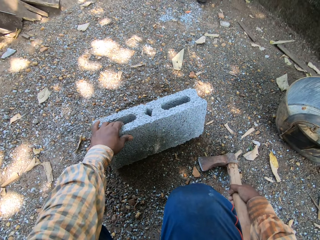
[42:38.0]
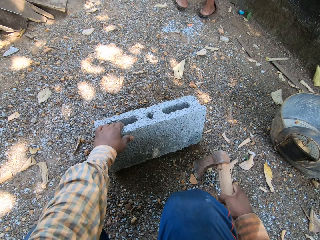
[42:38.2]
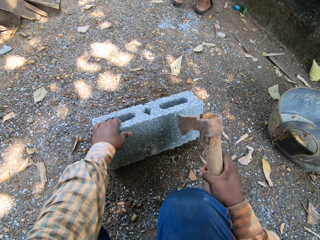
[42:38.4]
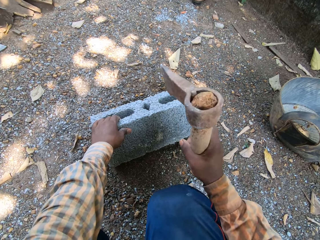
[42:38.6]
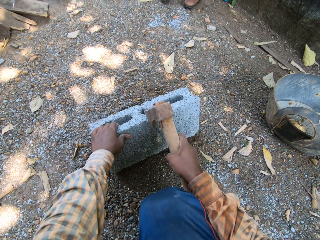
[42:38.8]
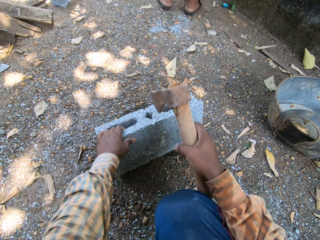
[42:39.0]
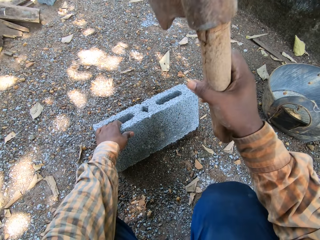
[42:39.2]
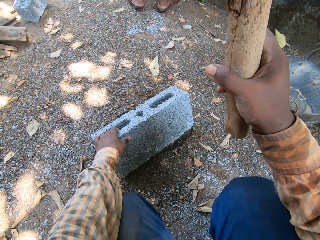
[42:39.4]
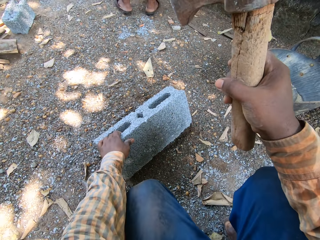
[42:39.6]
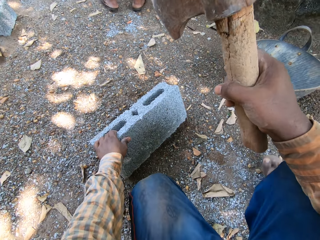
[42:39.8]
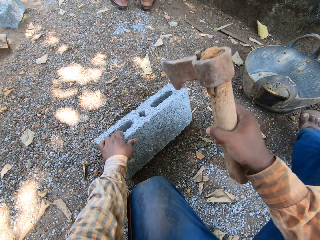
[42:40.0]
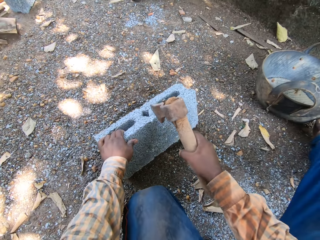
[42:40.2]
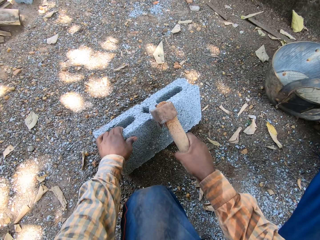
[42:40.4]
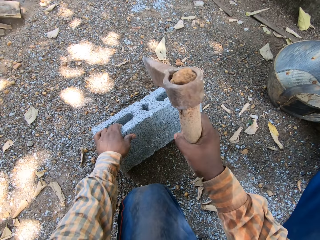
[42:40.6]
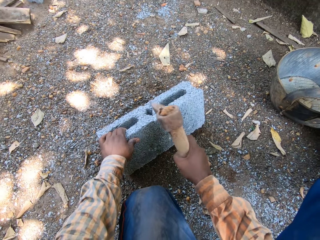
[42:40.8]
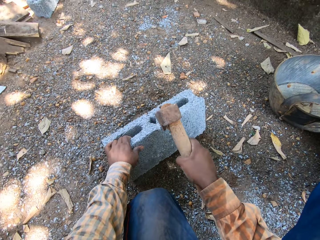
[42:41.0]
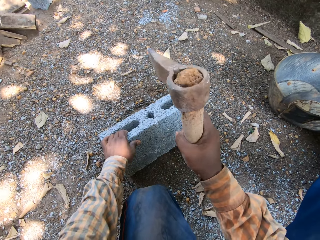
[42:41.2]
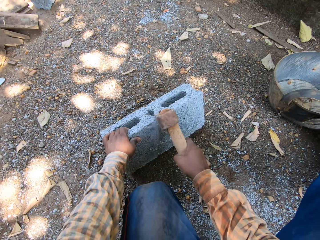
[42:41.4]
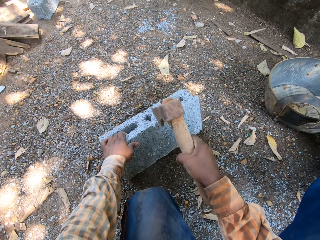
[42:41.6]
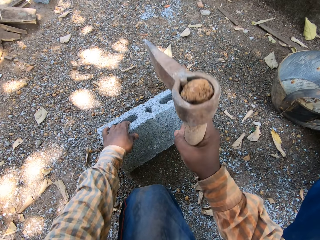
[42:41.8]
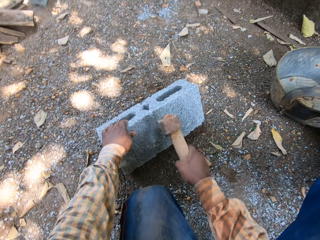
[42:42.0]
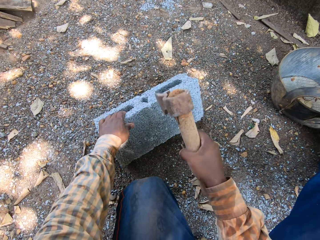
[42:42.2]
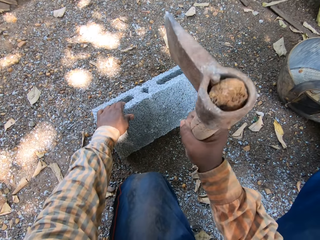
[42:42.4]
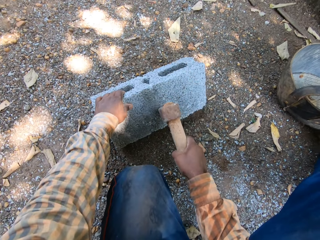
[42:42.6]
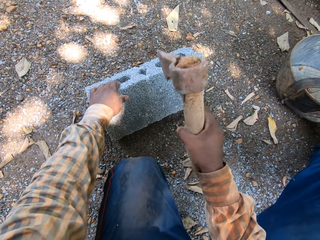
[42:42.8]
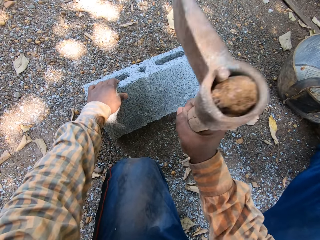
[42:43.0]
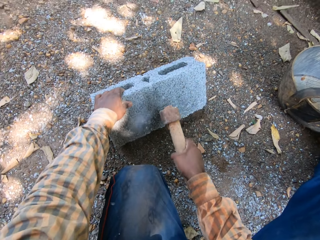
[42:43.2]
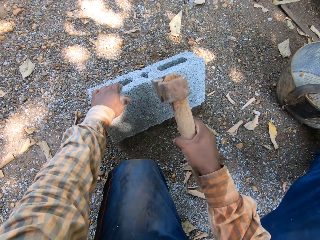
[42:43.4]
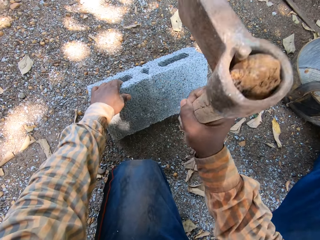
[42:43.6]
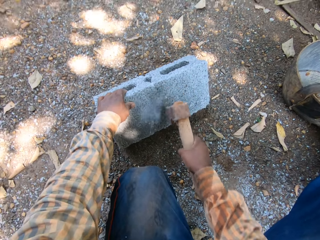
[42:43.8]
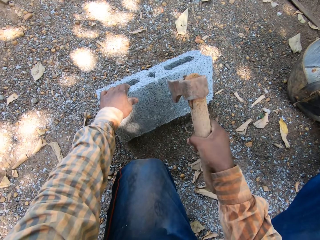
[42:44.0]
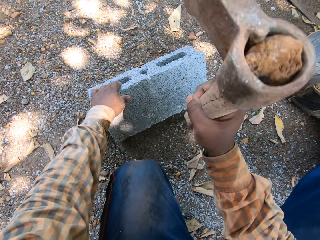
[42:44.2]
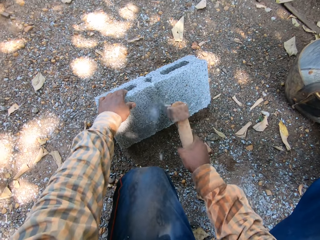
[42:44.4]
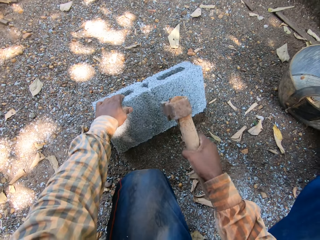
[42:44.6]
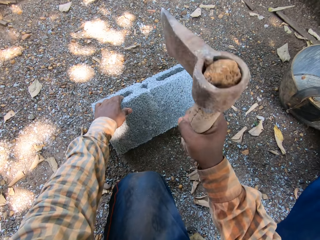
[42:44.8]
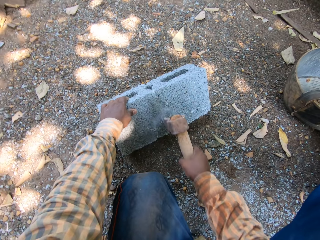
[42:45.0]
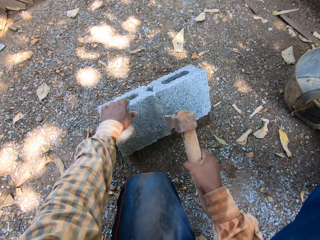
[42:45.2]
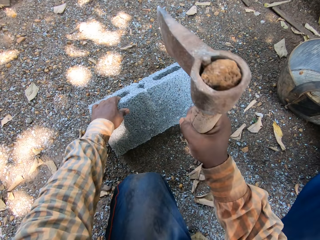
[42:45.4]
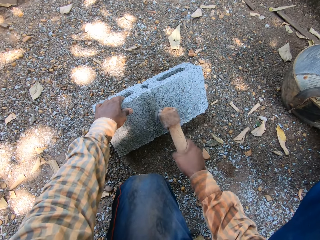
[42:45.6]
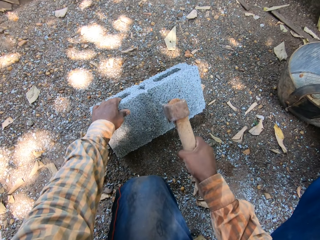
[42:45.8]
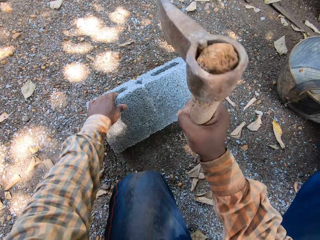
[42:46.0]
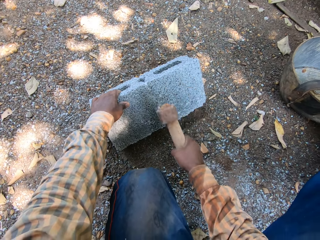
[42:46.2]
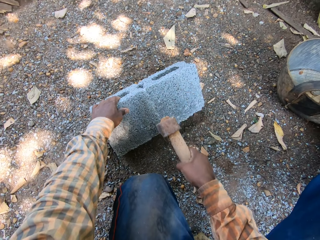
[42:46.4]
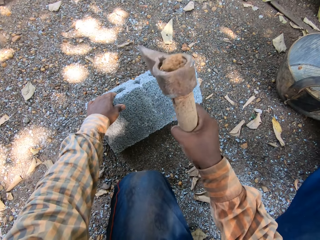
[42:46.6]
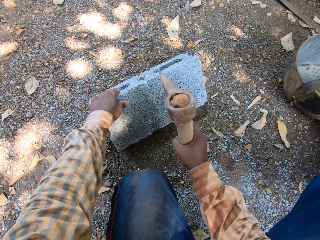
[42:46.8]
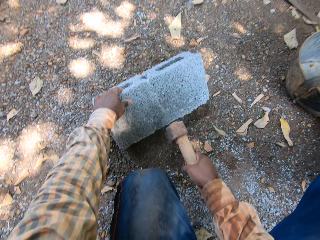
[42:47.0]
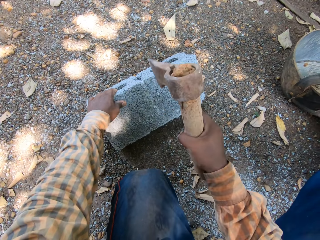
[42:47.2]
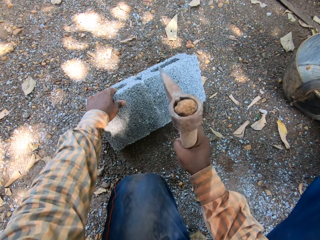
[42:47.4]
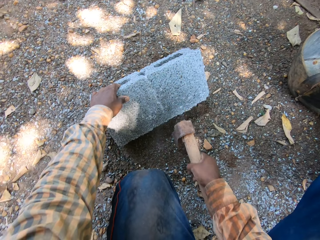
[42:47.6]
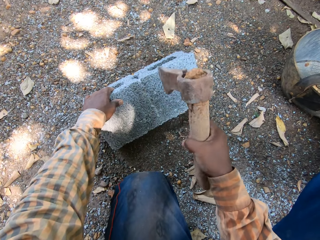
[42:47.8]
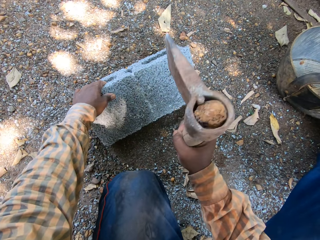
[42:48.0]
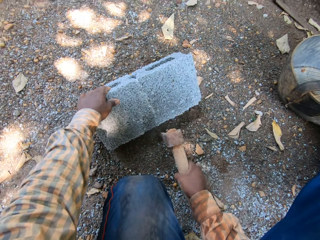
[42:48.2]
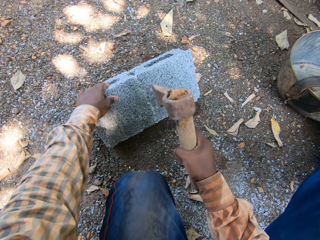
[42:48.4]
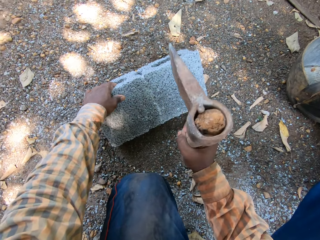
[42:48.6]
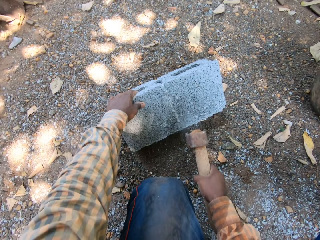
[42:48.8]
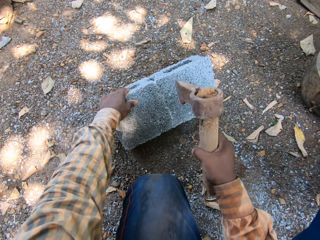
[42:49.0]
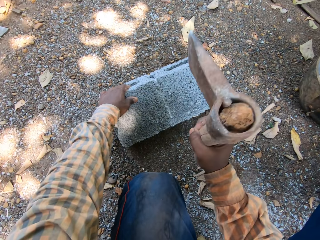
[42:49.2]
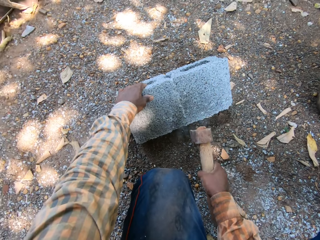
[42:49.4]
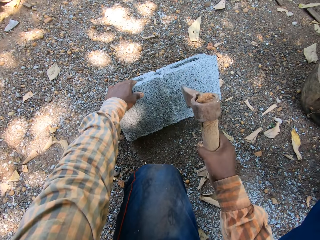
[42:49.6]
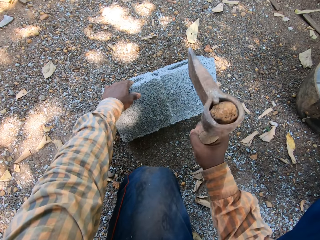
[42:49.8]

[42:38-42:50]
The camera wearer takes the axe from the ground with his right hand. He hits the concrete block on the ground with the axe in his right hand.

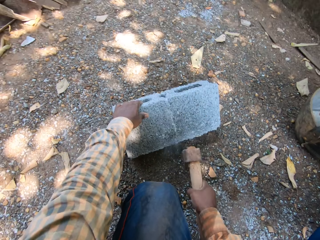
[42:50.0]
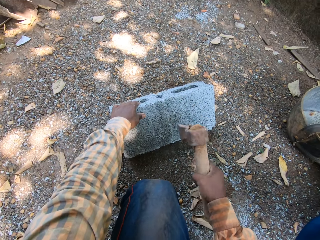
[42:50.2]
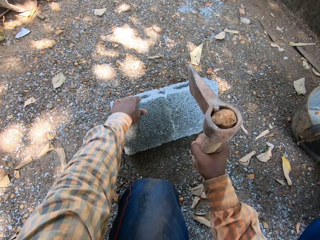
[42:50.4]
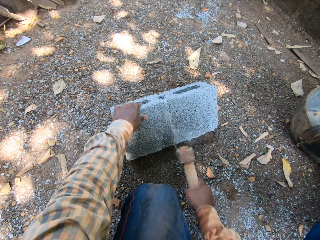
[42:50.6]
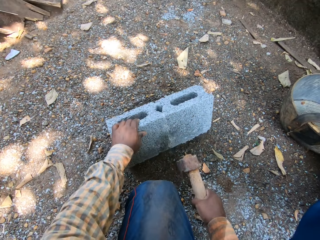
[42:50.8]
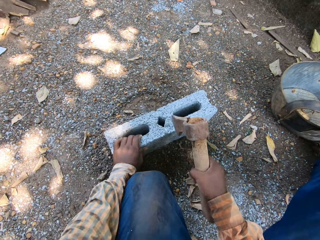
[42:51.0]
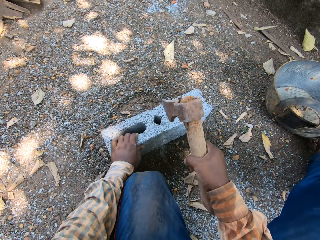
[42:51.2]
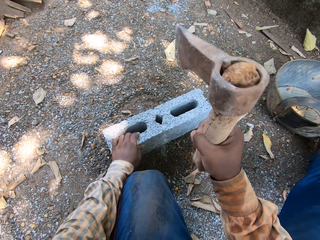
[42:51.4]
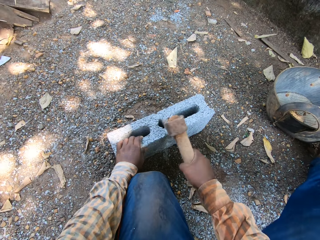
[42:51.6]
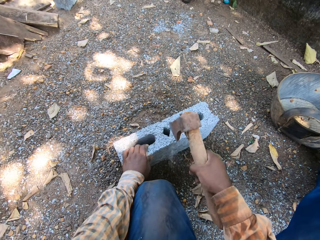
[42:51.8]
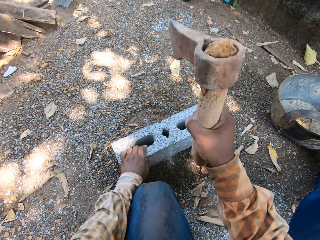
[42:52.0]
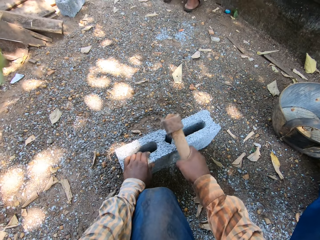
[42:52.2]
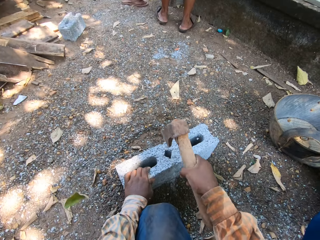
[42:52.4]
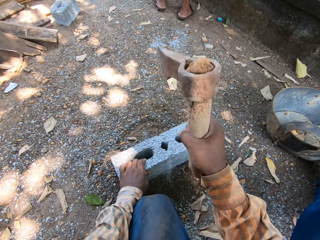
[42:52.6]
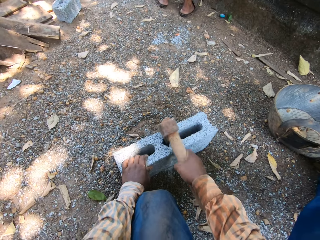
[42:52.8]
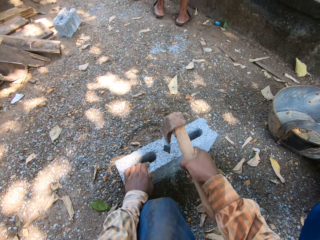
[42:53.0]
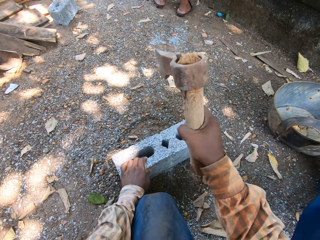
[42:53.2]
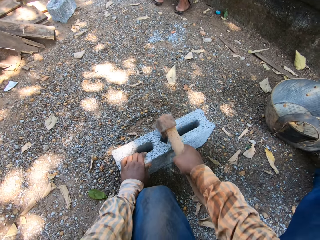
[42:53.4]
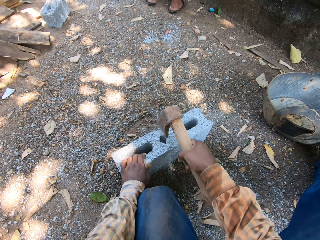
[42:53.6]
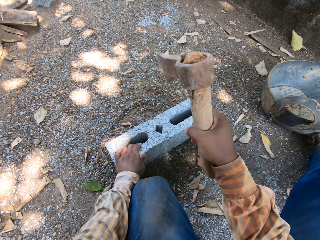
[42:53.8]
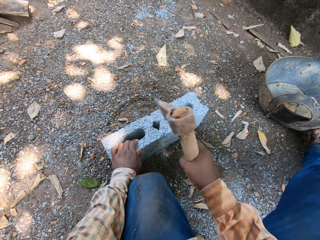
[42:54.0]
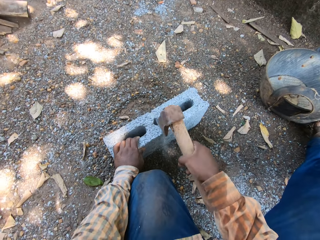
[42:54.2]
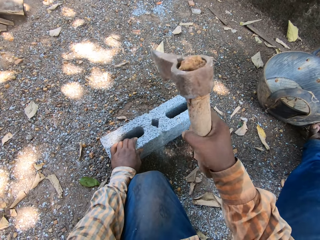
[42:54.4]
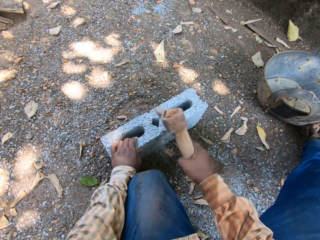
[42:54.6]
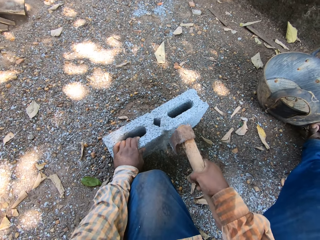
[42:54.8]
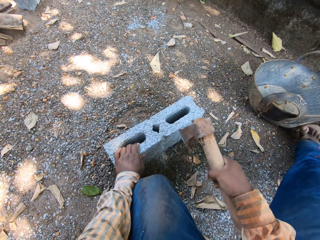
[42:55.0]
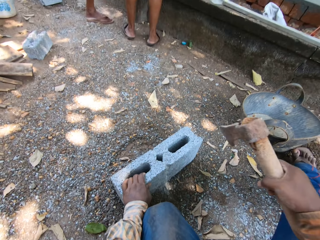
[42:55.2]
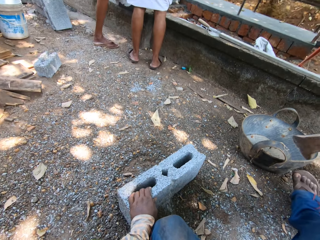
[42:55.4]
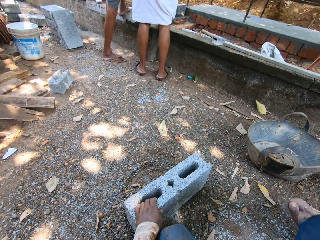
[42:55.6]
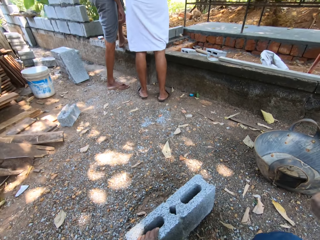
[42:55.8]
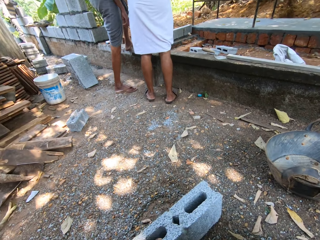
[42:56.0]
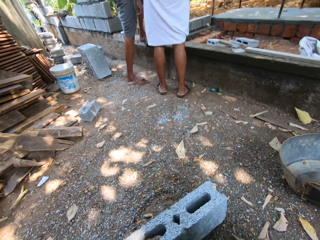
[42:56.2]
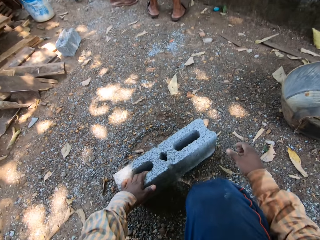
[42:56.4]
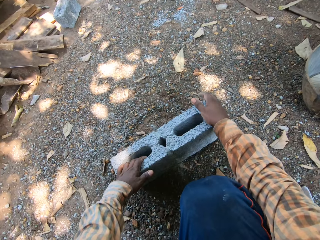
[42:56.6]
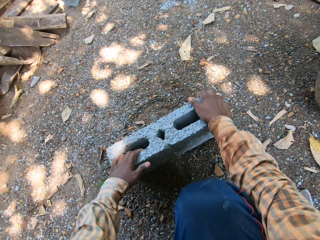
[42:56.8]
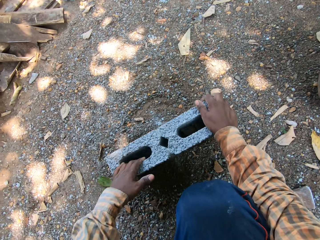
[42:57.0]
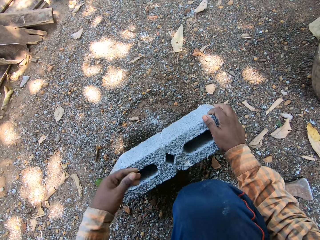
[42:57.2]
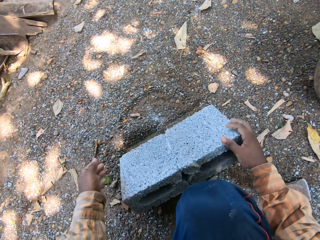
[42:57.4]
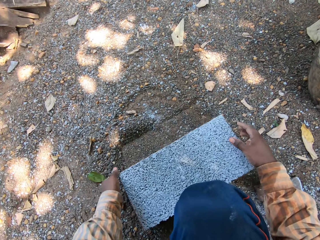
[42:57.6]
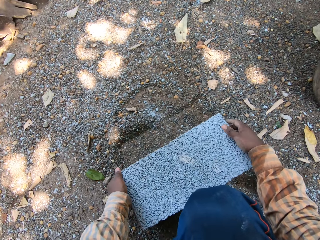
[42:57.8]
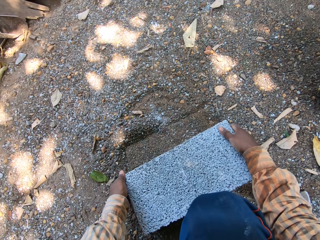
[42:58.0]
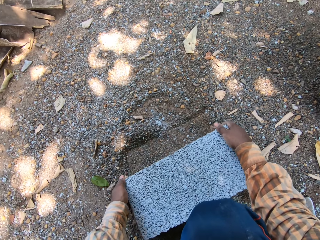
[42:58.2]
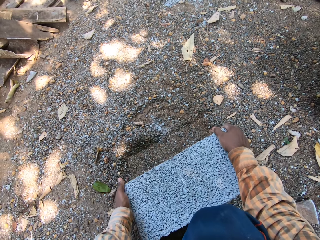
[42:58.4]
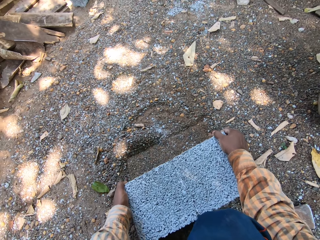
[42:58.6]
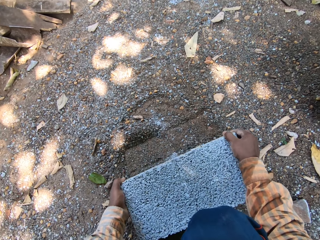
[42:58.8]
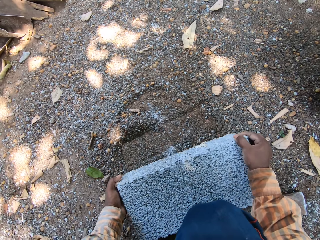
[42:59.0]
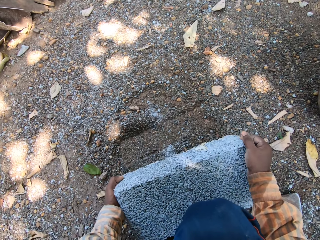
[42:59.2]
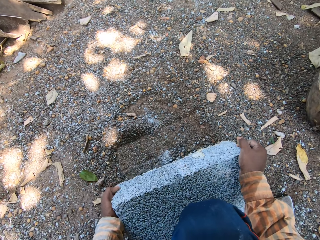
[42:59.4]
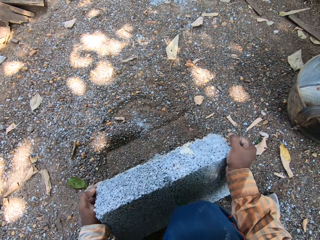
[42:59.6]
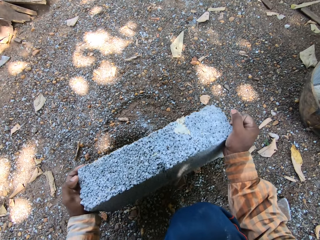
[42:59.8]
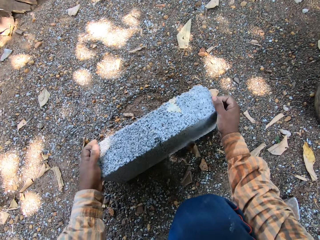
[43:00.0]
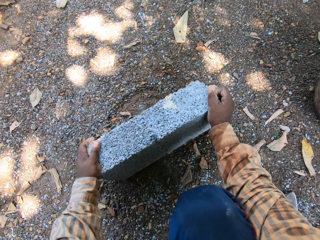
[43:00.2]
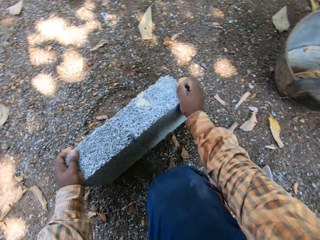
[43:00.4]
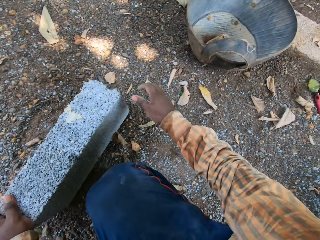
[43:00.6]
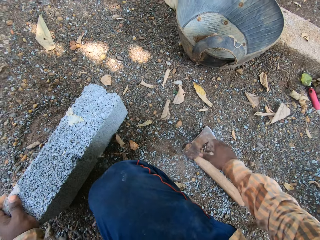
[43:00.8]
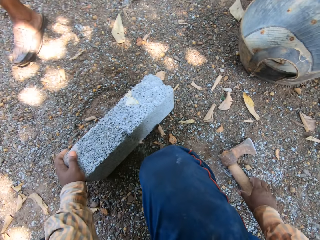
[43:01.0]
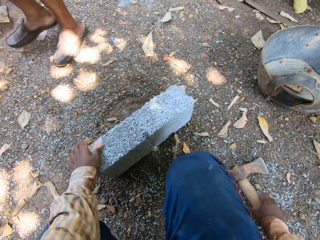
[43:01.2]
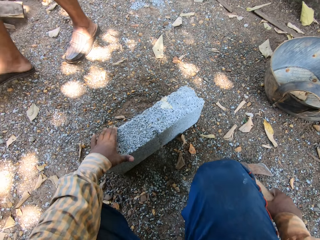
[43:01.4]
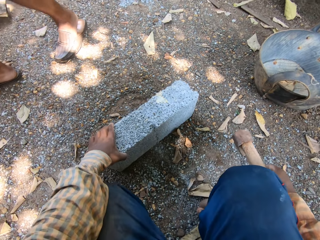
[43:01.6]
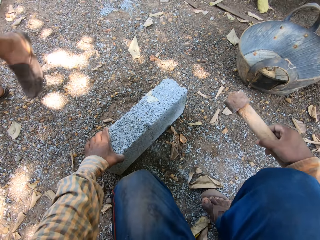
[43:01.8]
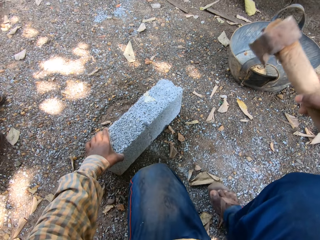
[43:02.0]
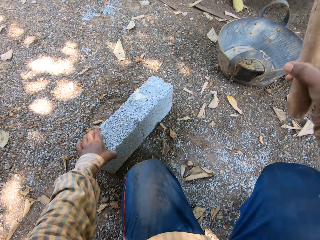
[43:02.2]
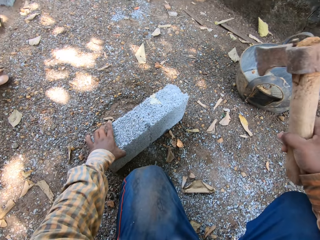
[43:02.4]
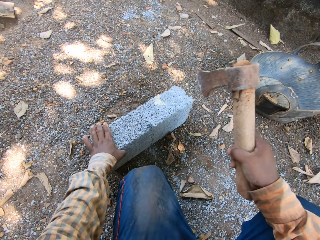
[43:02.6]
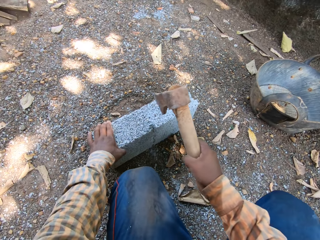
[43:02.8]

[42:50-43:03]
The camera wearer drops the axe on the ground with his right hand. He rolls the concrete block on the ground over with both hands. He takes the block from the ground with both hands. He puts the block on the ground with both hands. He takes the axe from the ground with his right hand. He hits the block on the ground with the axe in his right hand.
